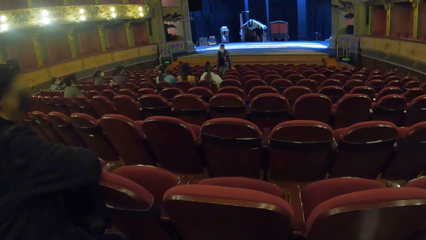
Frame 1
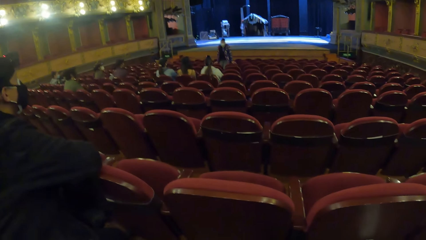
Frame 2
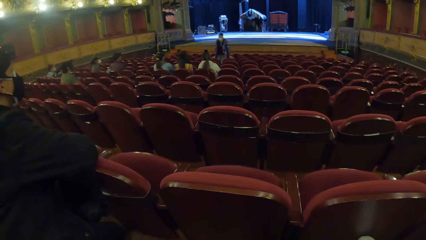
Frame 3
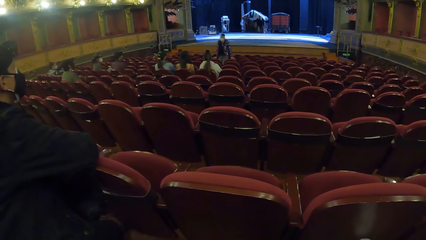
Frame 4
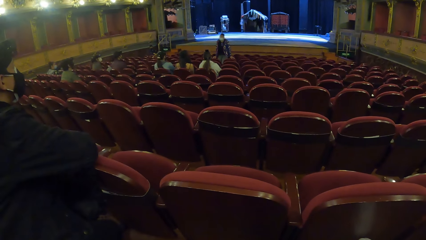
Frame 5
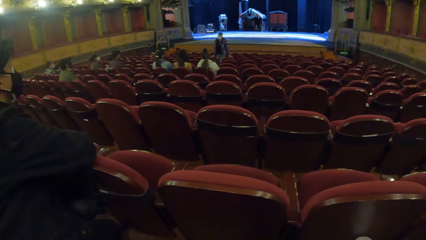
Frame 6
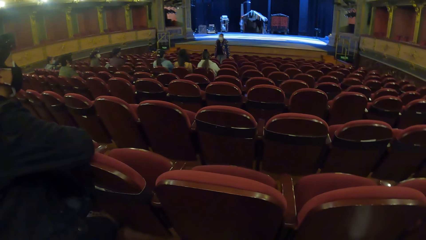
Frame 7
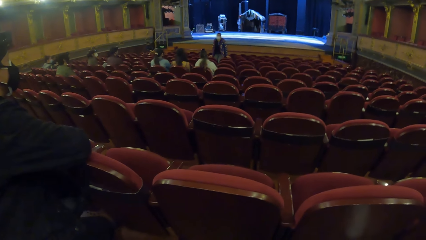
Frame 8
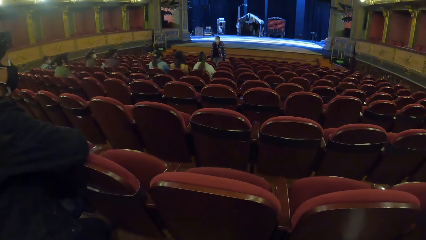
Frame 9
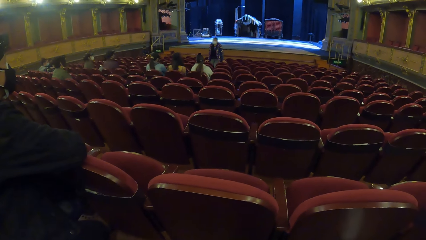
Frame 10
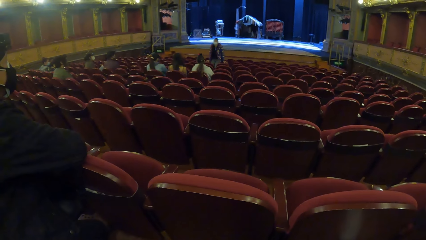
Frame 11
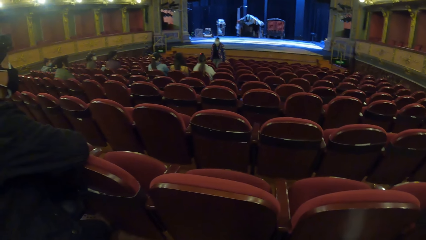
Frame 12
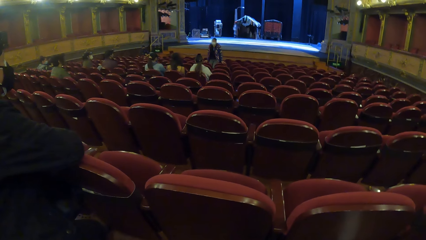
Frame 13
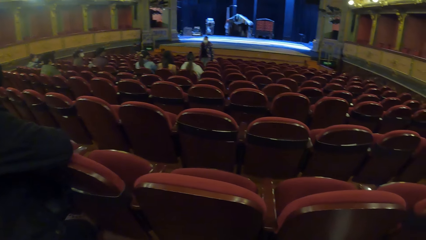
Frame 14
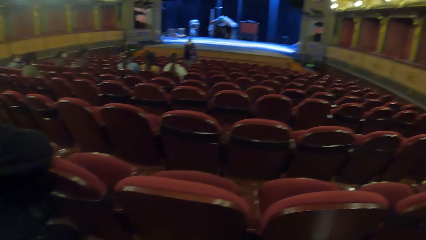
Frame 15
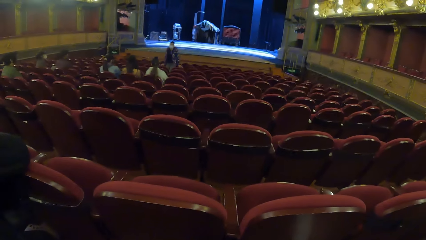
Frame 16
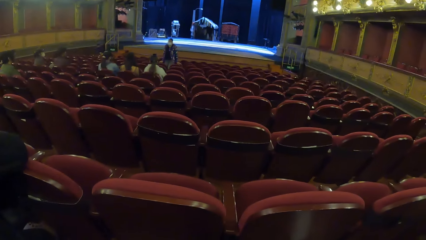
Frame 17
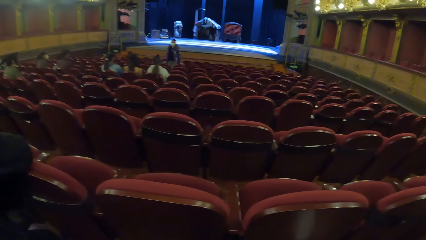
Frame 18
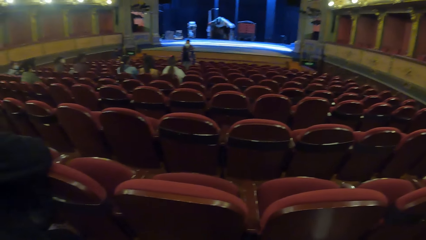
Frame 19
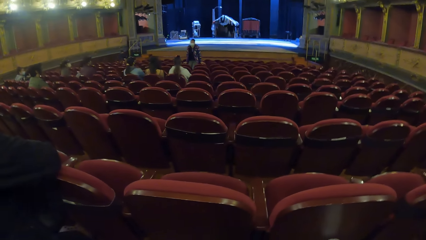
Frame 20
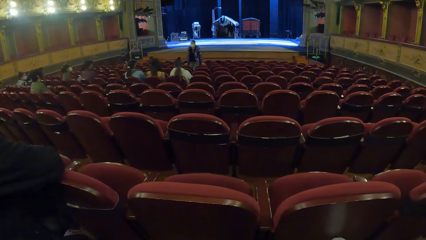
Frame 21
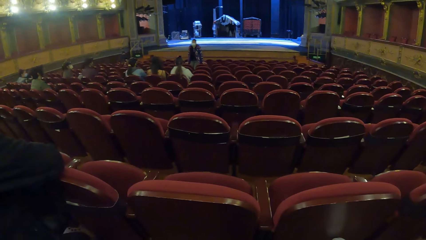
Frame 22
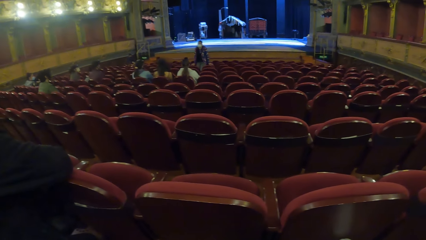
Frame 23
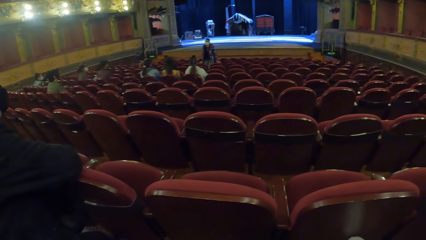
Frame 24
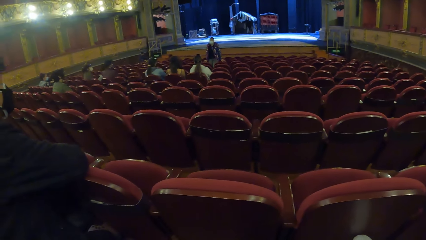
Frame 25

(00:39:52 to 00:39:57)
The camera wearer looks around.

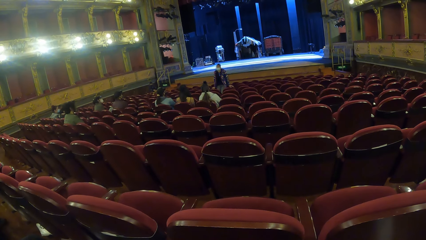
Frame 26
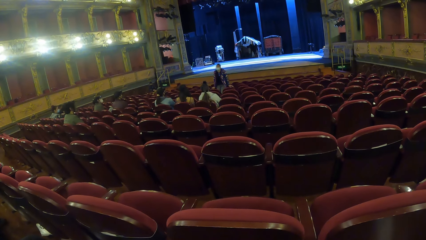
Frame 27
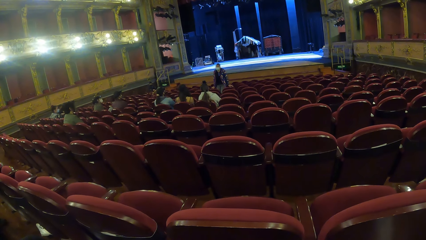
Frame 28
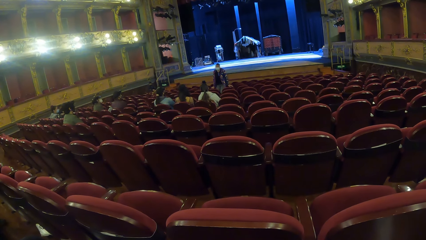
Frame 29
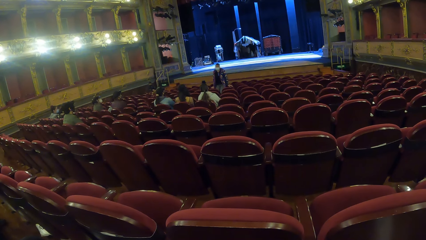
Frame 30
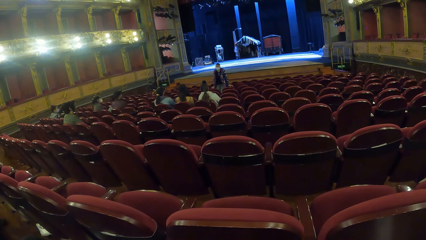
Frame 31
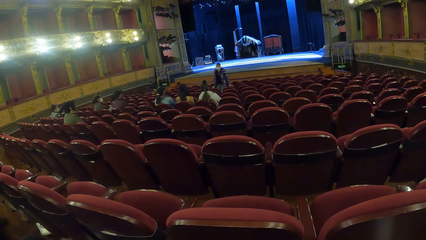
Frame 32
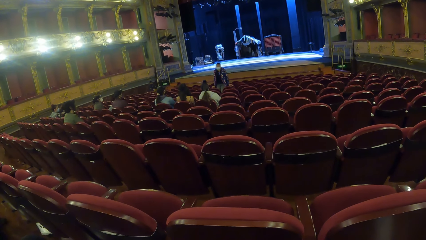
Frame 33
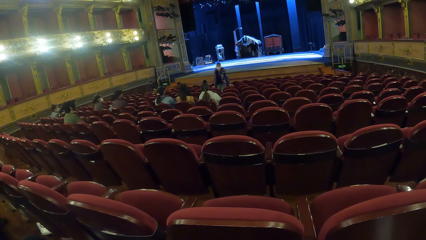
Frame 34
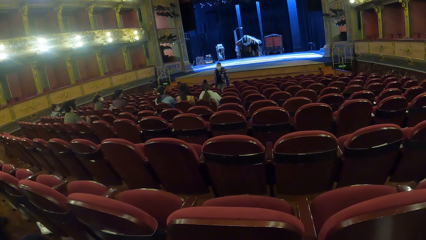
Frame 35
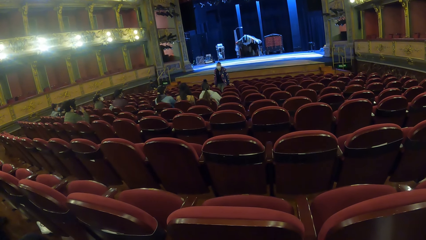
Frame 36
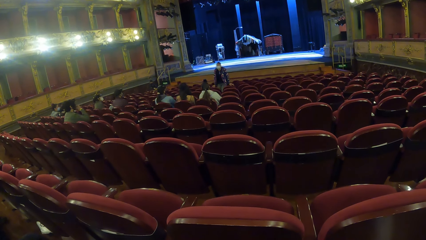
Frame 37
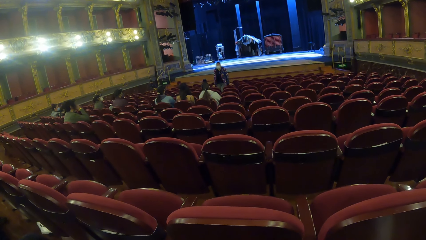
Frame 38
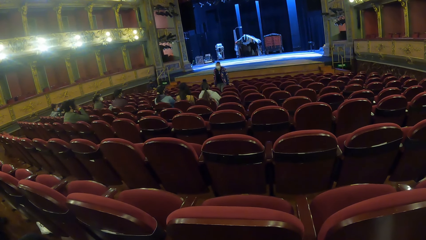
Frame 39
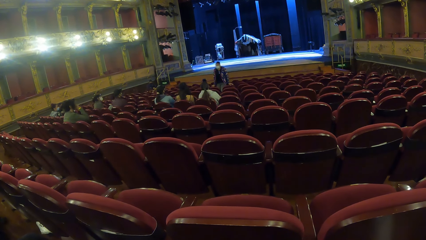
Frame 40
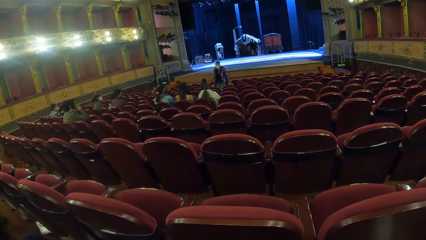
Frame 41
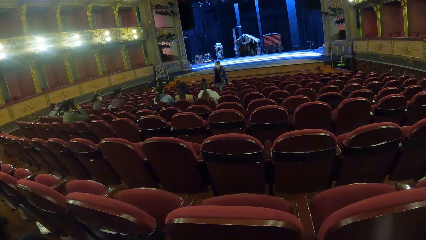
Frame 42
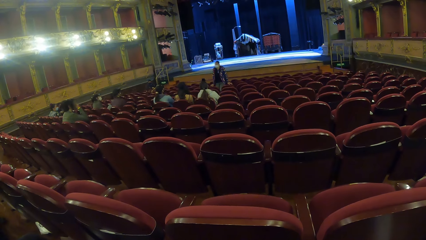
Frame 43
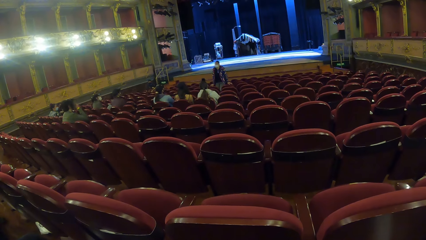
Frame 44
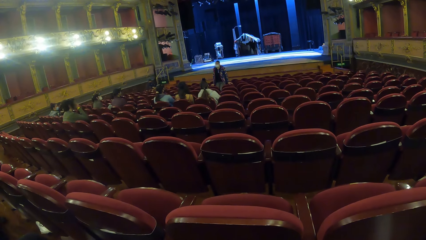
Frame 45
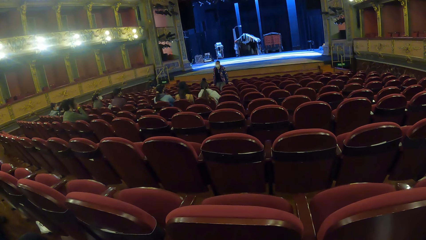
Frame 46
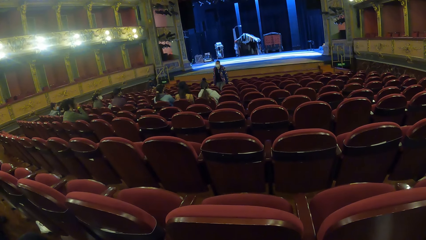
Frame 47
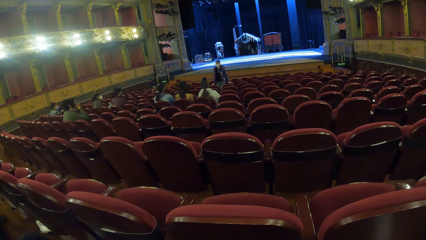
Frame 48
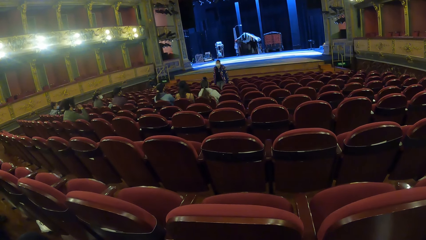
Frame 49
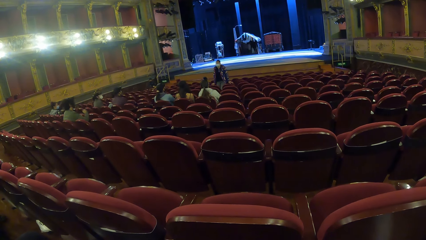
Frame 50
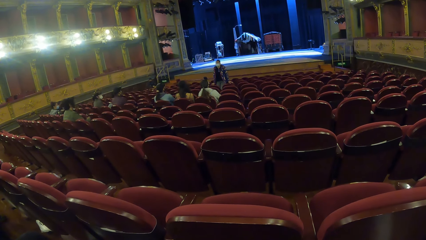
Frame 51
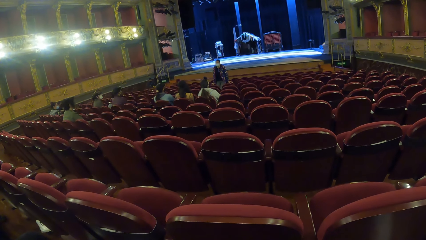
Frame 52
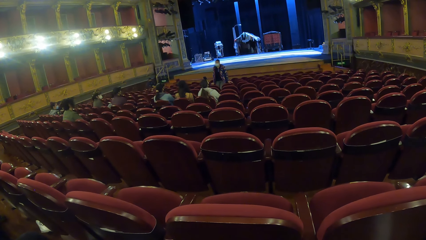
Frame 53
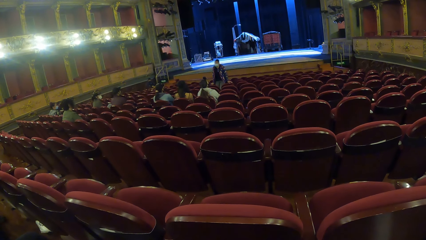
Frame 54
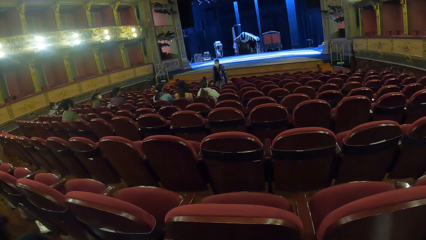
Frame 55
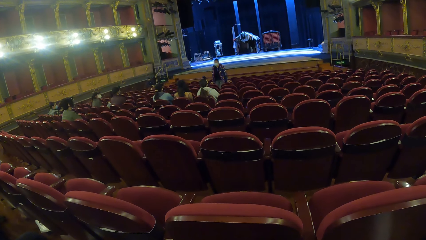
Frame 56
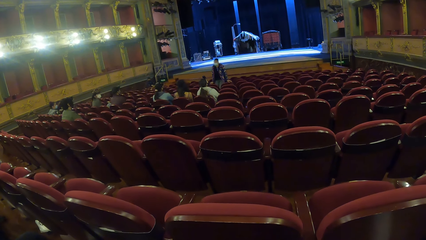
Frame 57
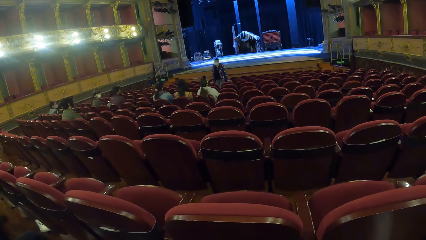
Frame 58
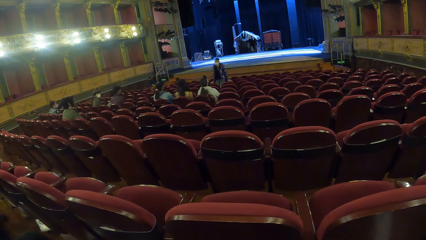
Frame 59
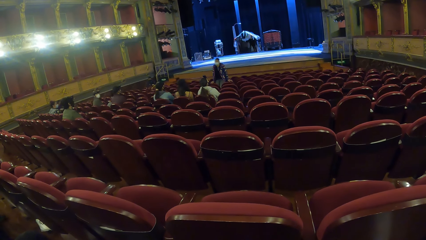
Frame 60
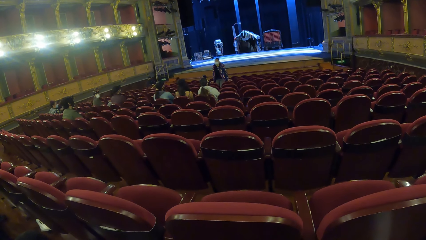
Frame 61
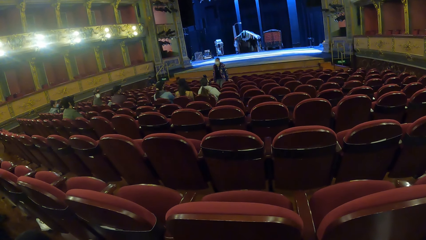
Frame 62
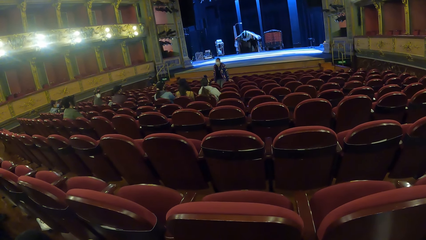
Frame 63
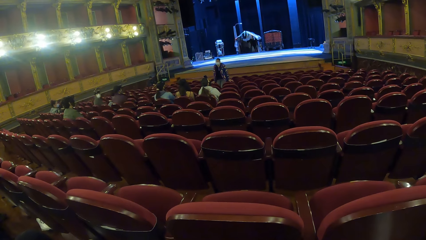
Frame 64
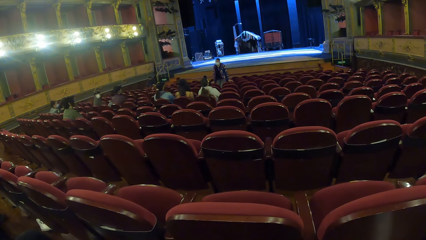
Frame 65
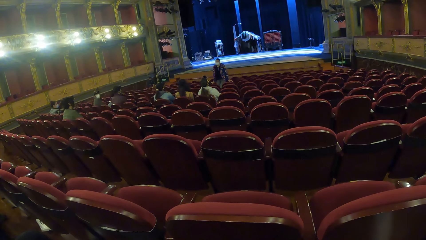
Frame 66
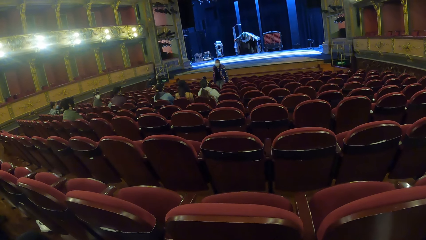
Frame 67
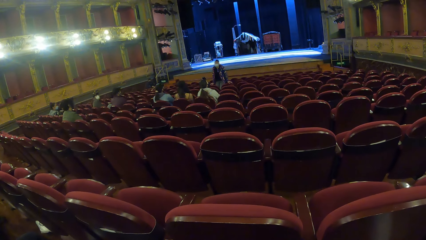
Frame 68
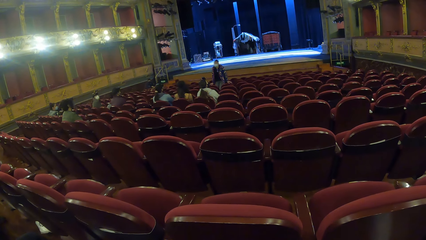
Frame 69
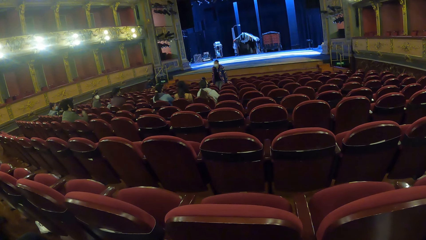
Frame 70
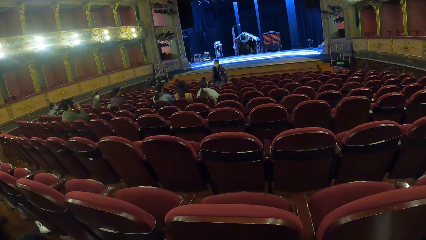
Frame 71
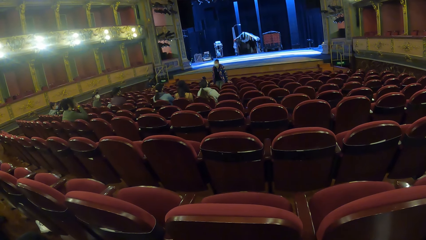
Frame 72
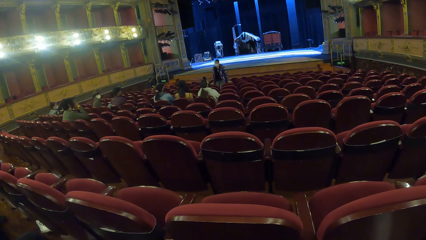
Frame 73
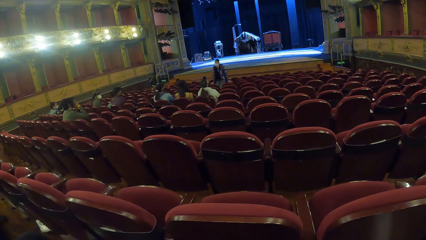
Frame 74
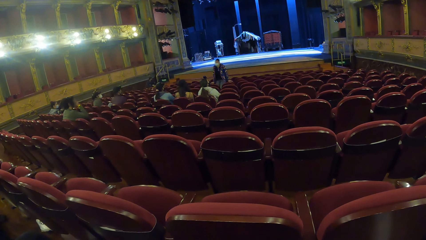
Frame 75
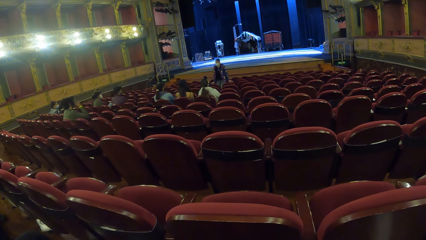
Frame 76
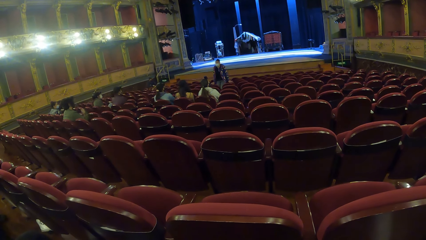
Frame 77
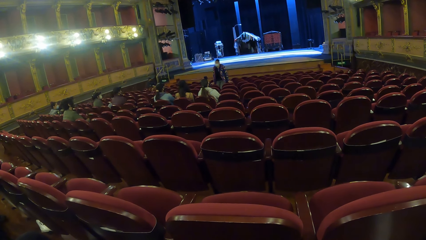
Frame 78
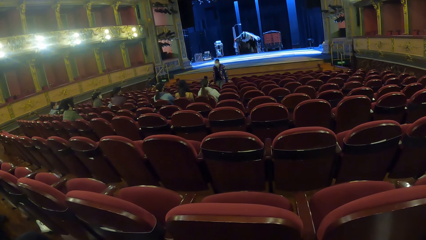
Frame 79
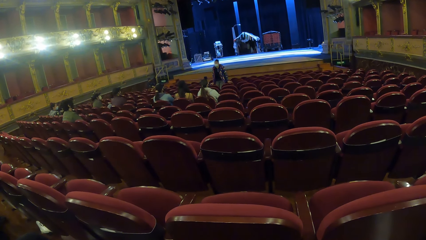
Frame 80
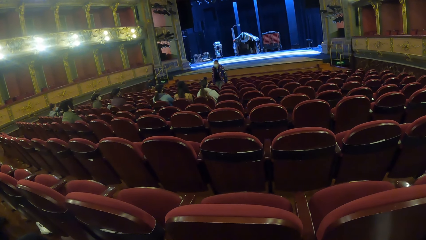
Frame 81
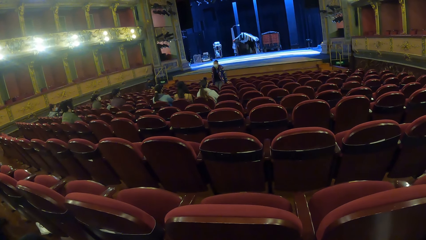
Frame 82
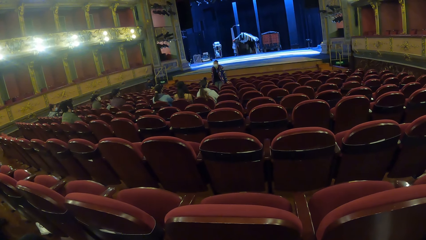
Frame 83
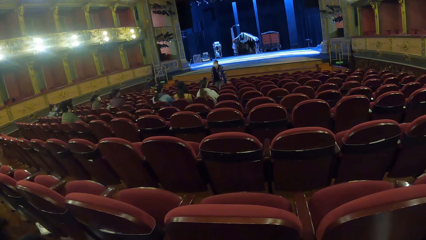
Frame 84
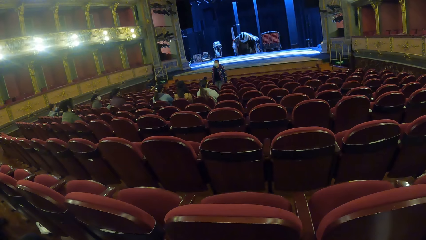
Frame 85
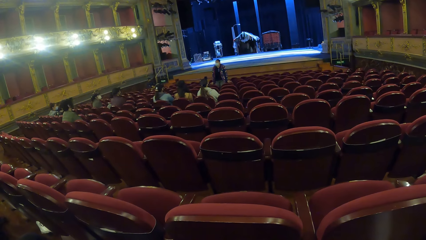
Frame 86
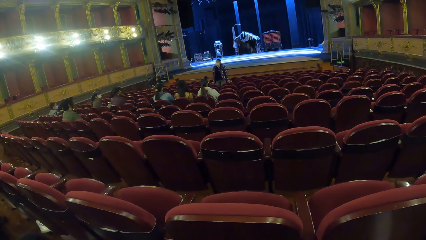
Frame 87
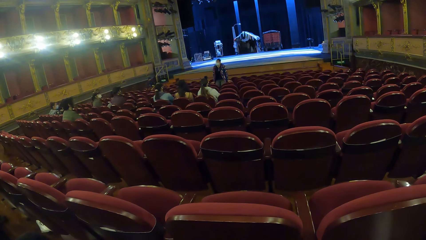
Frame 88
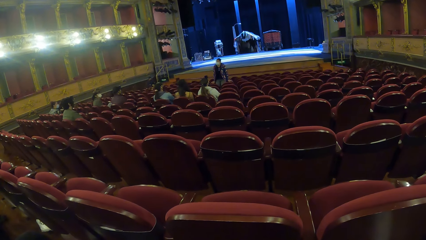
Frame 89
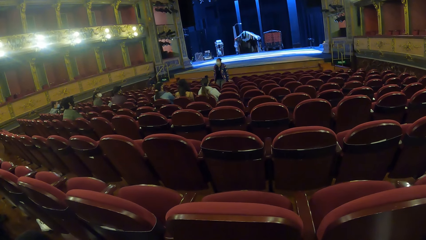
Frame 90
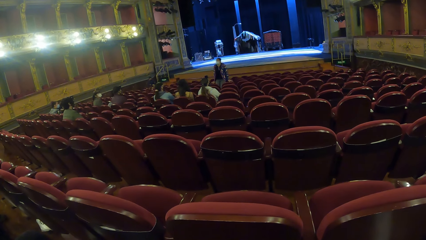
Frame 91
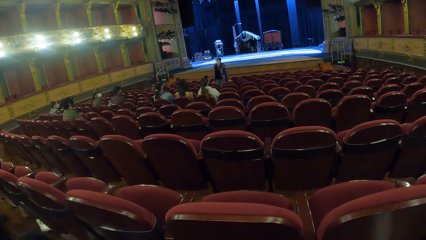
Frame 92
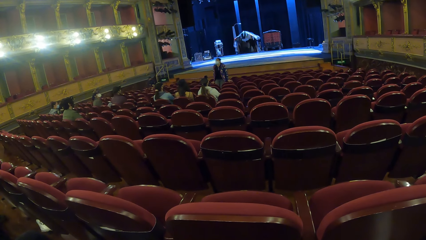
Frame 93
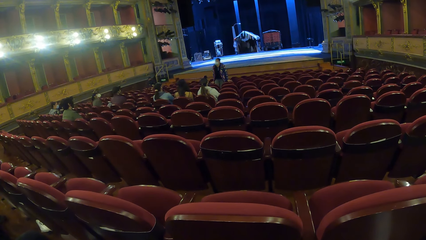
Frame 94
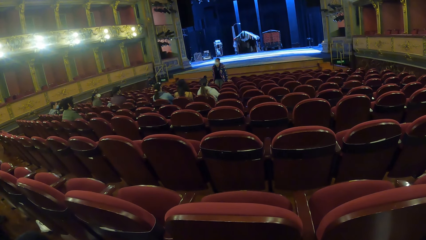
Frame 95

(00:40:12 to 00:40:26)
A man touches his face with his right hand. The man touches his face with his right hand again.
